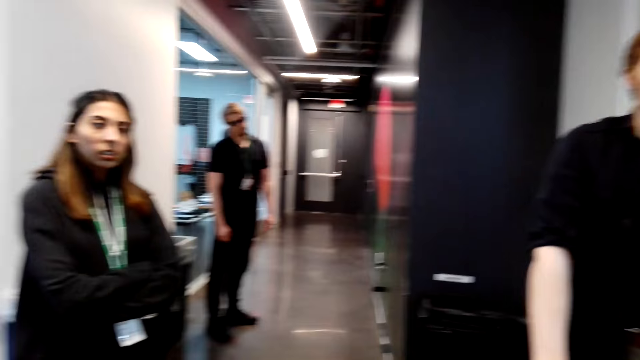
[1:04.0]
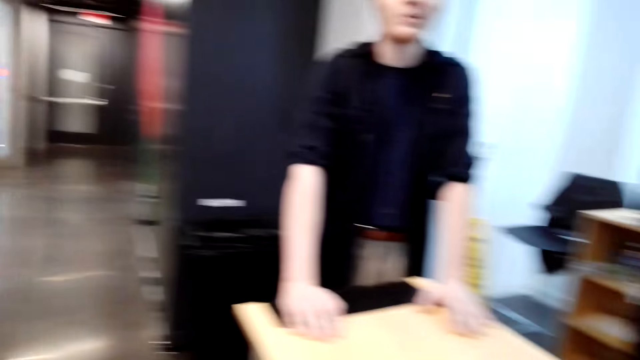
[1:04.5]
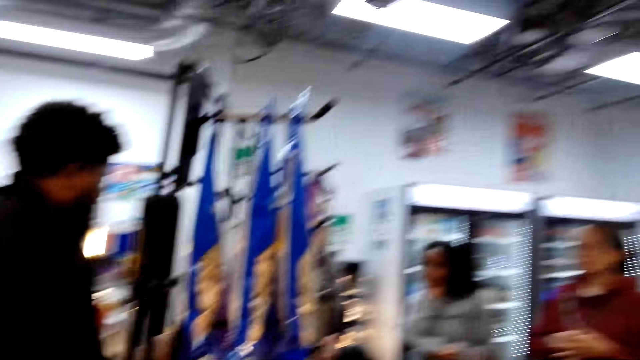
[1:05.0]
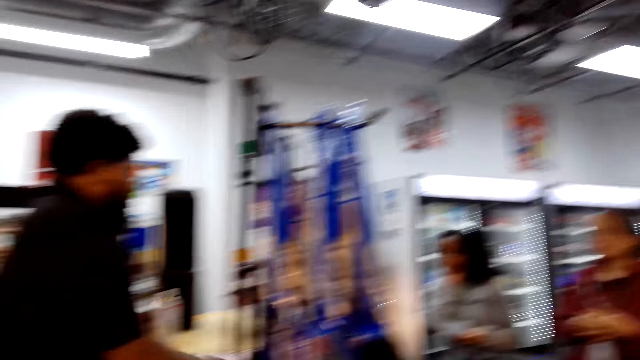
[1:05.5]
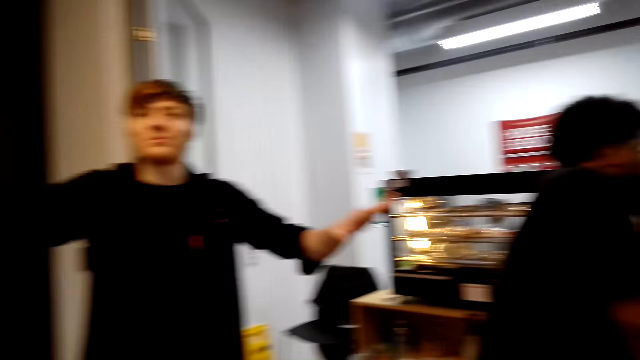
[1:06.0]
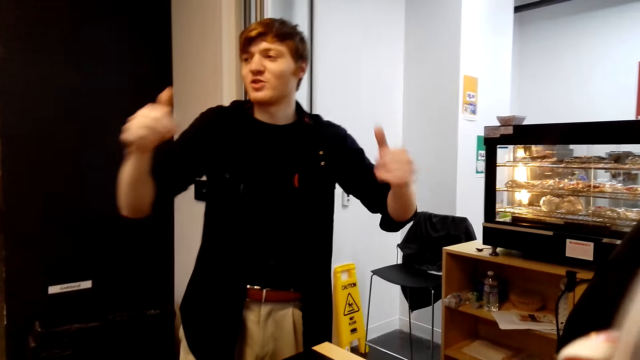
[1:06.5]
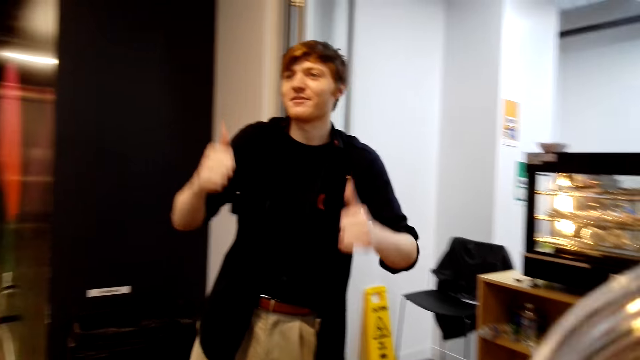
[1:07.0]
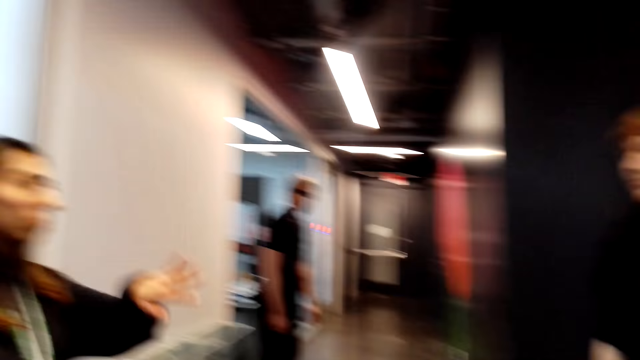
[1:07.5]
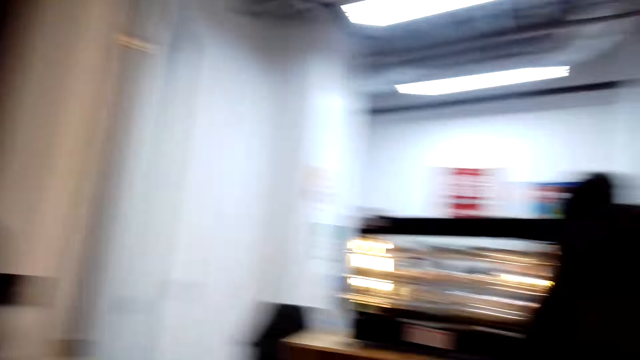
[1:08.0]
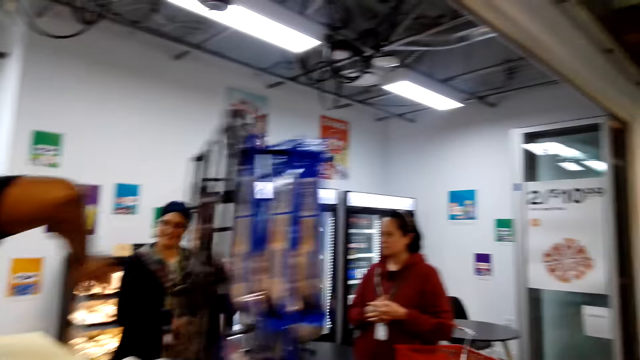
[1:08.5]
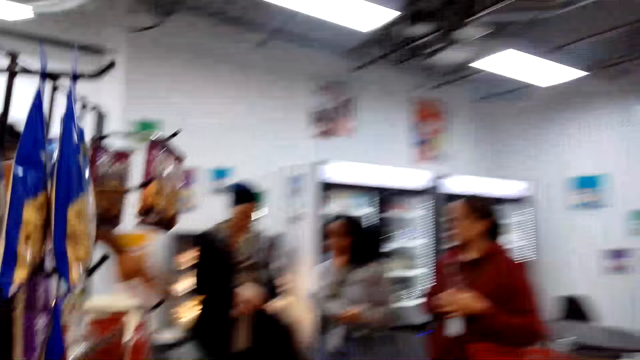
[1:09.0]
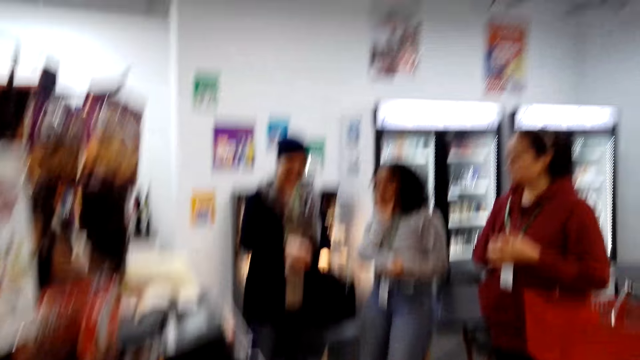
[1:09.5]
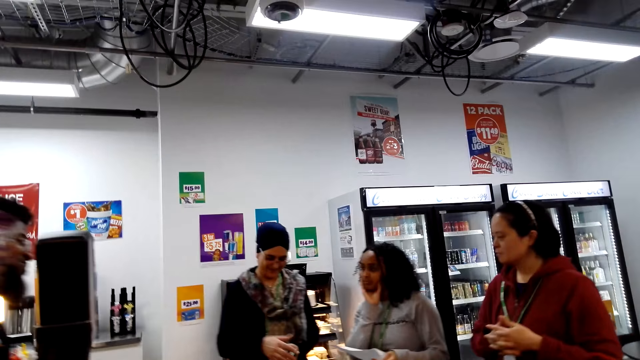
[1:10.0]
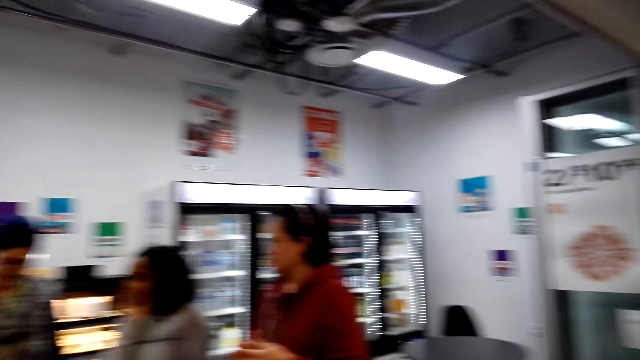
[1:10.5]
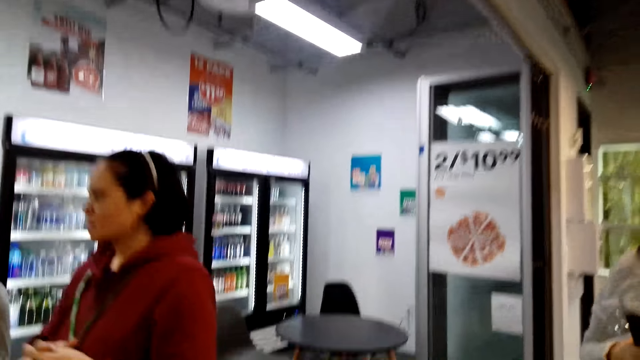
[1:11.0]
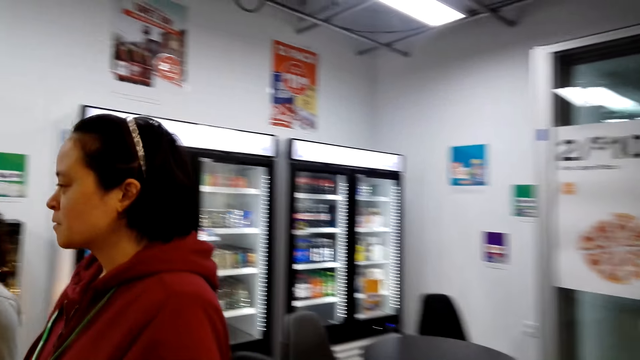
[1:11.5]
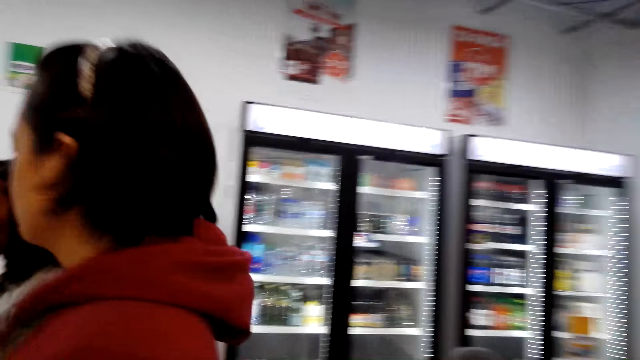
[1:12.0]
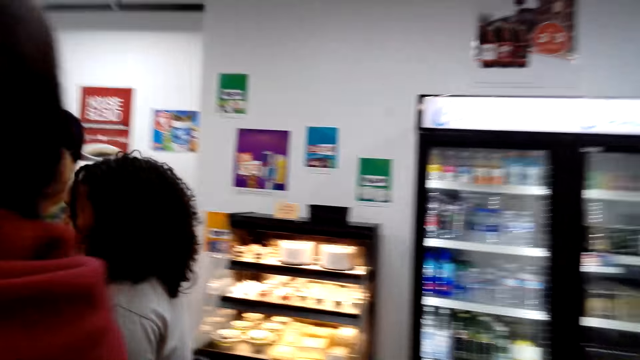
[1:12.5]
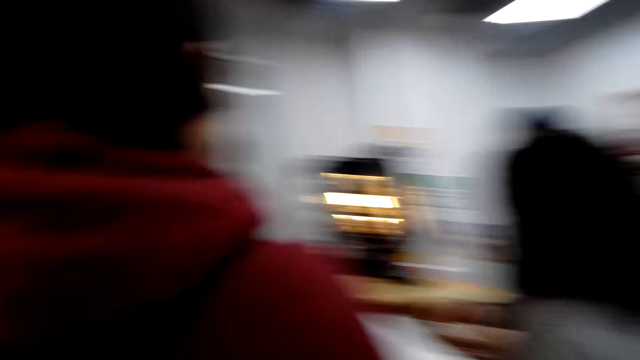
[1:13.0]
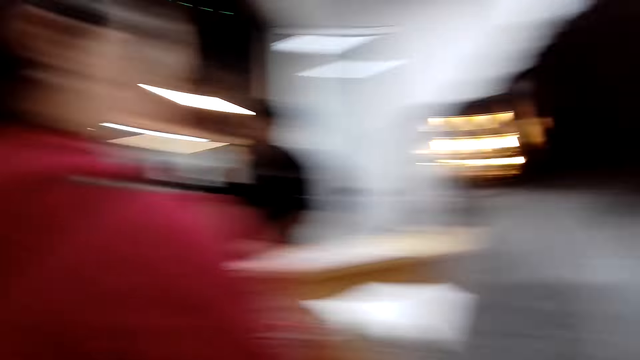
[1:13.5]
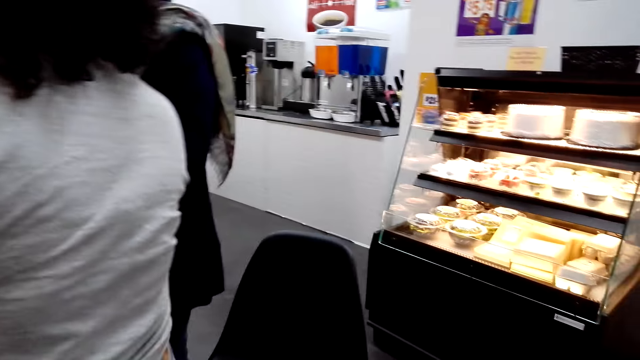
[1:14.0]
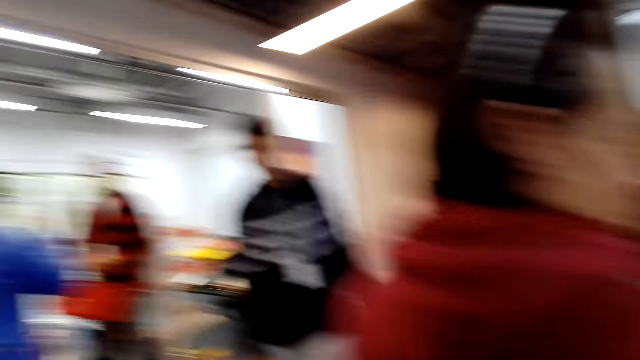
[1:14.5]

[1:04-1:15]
A man makes a sign with the hands. The camera wearer walks around.

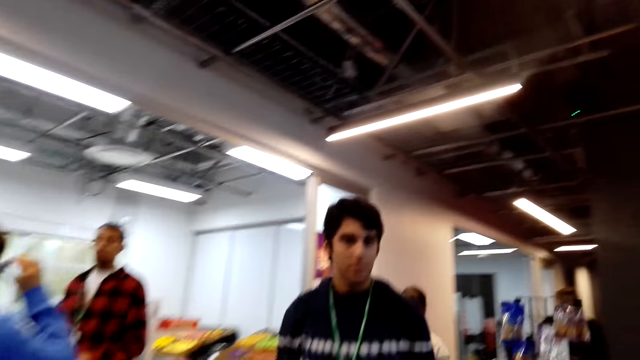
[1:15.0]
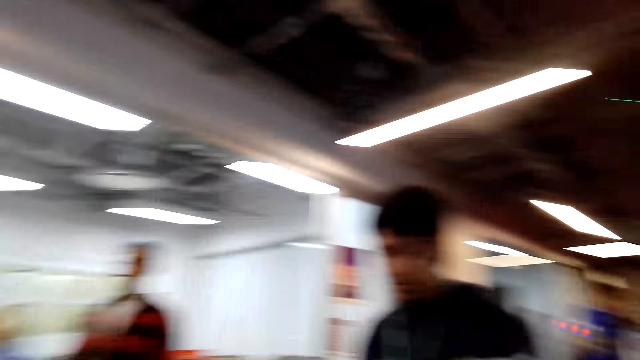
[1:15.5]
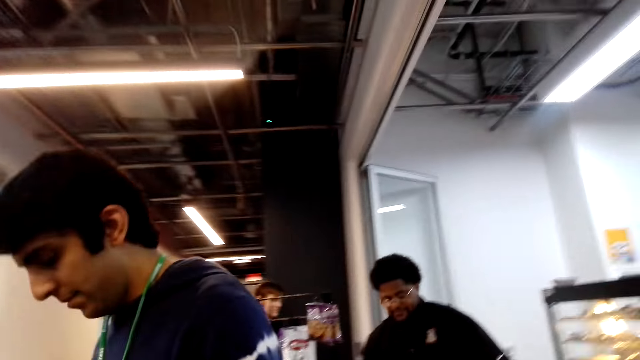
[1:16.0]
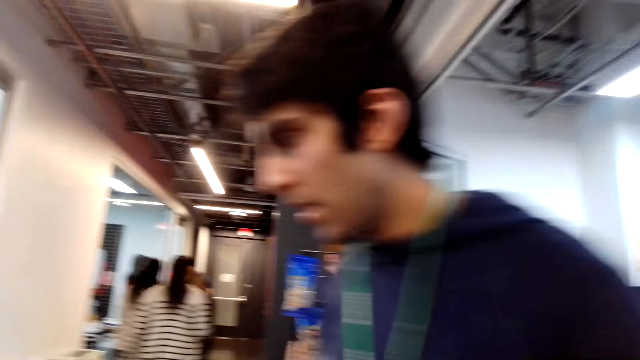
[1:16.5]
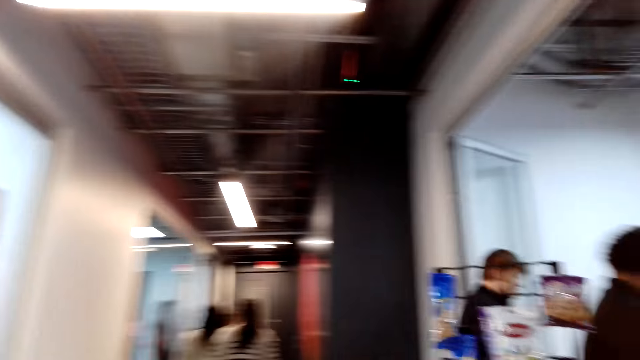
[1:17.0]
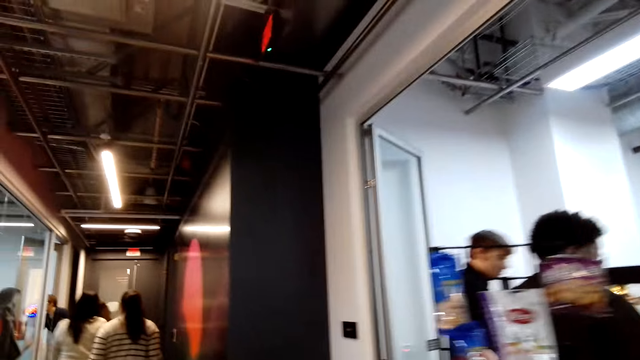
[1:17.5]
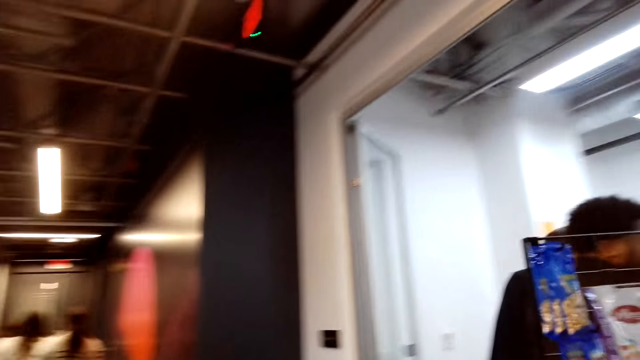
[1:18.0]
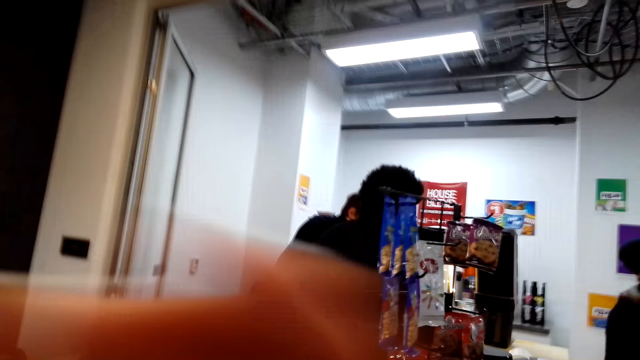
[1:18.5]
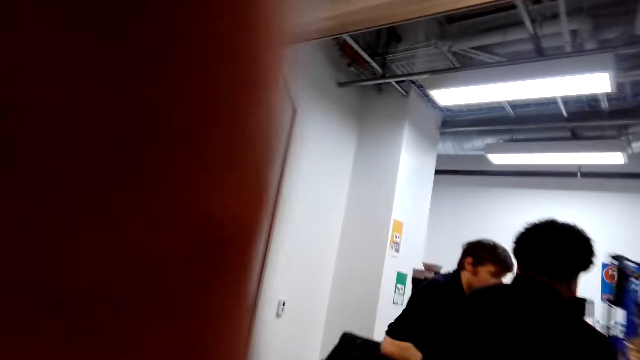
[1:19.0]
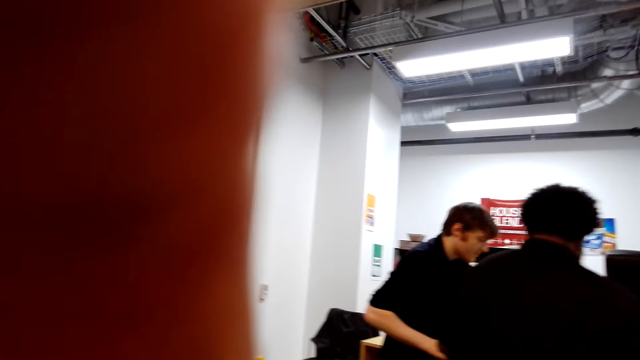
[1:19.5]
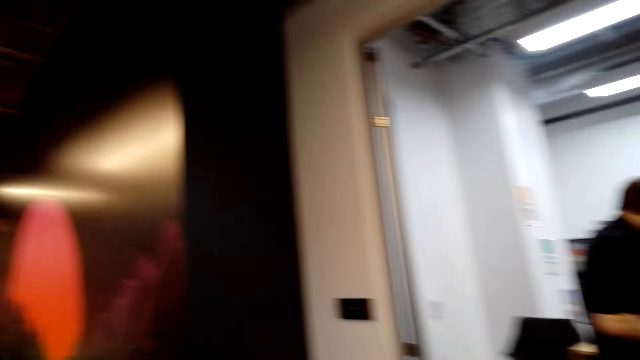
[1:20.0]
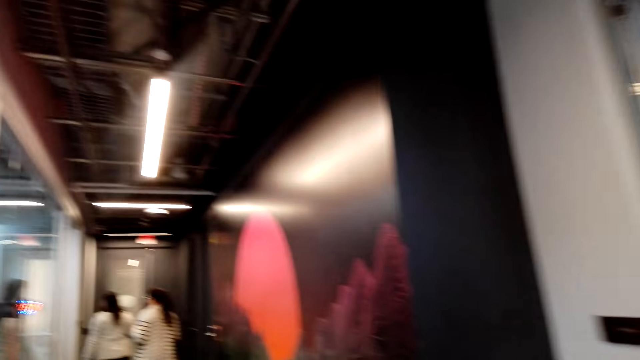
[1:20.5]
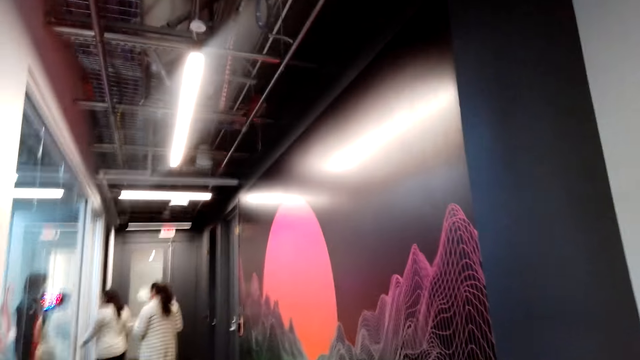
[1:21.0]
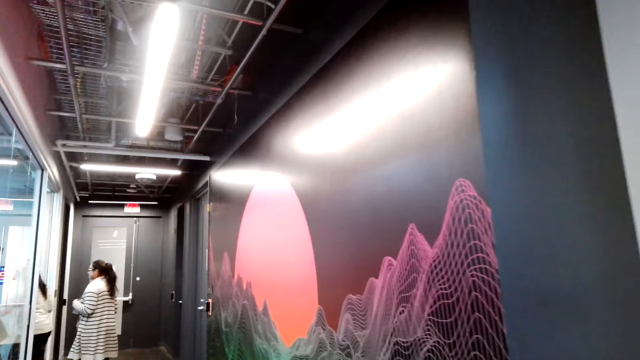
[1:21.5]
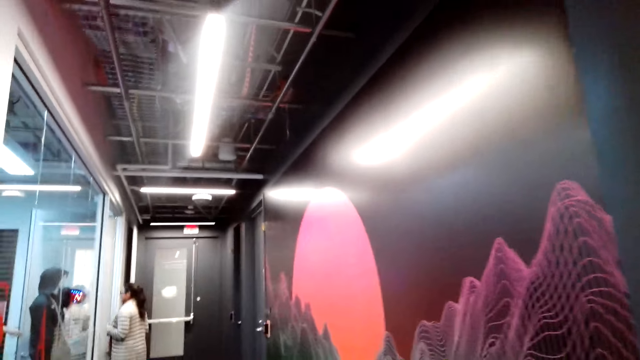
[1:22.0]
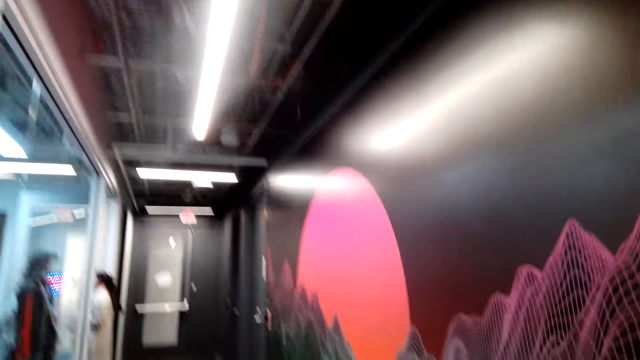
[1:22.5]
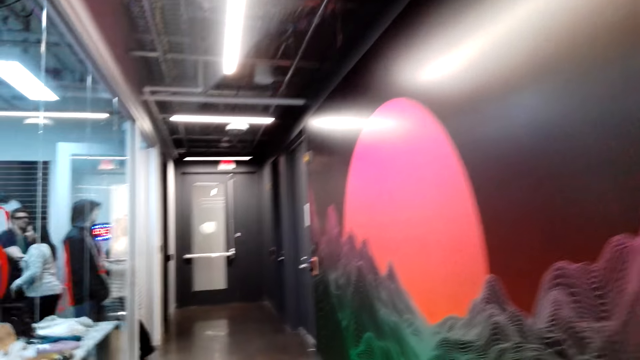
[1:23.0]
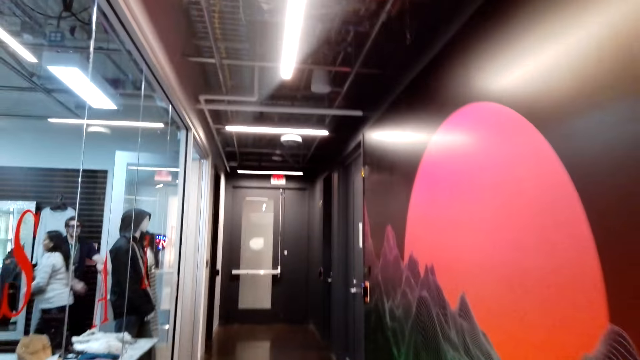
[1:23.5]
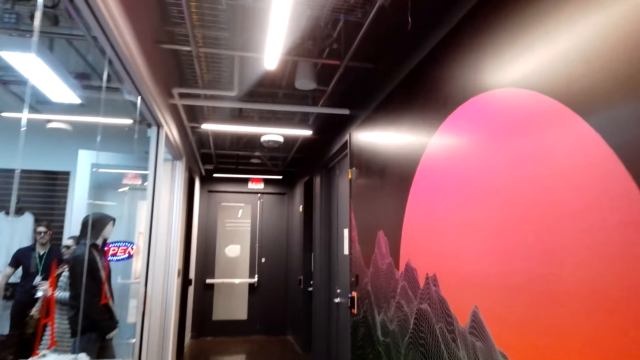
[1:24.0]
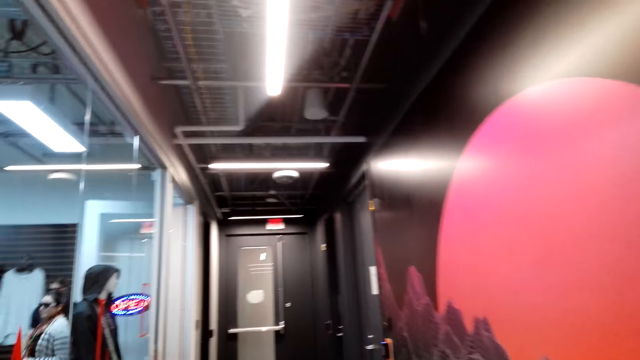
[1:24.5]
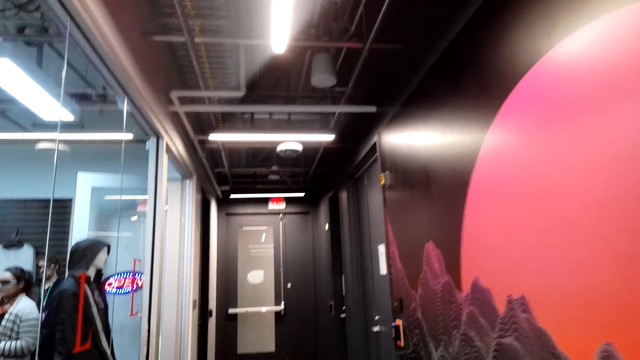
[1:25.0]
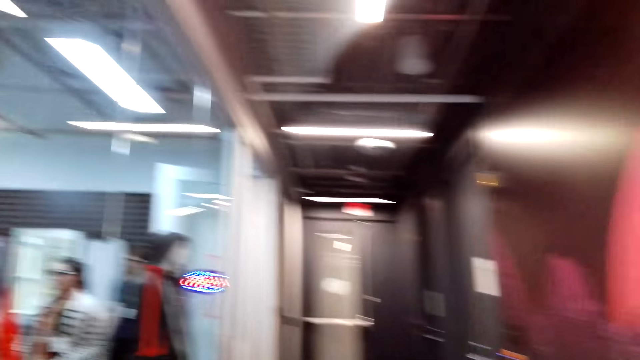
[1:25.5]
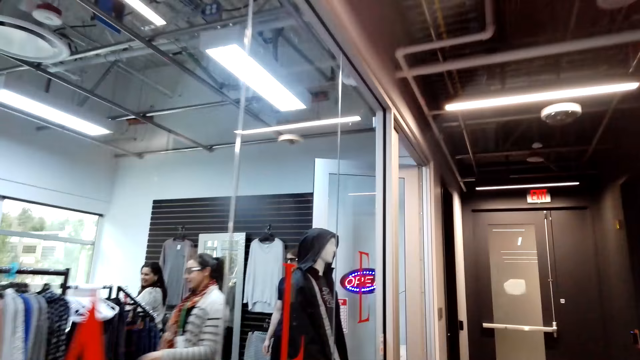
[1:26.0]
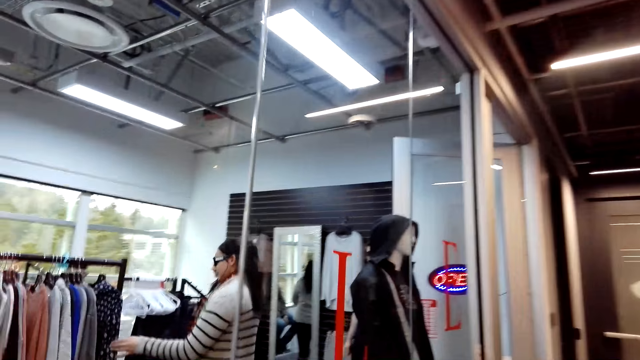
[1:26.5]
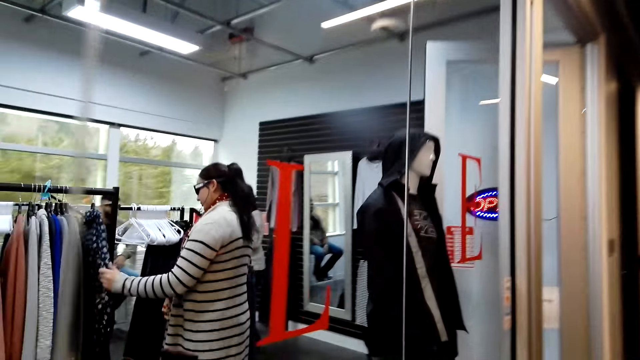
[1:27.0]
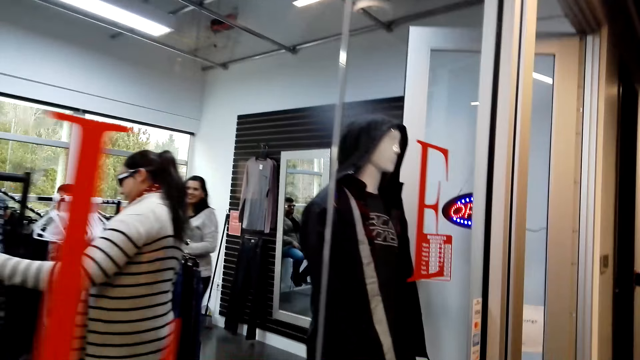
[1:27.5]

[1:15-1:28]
The camera wearer walks to the cloth shop. They are walking around testing the camera. They look to the left. They are walking in the clothing shop.
